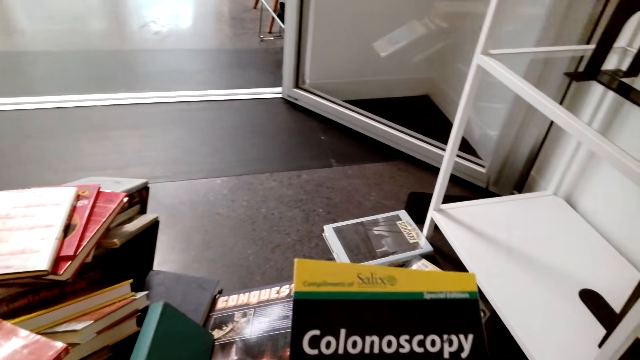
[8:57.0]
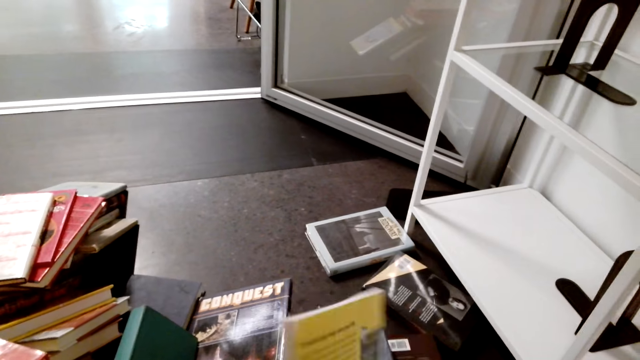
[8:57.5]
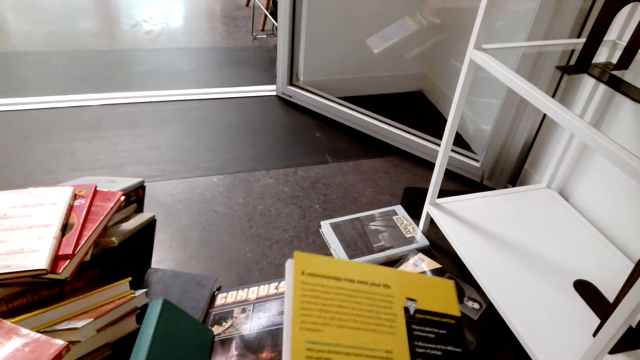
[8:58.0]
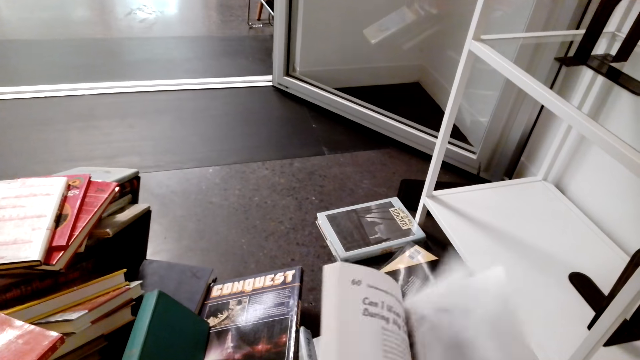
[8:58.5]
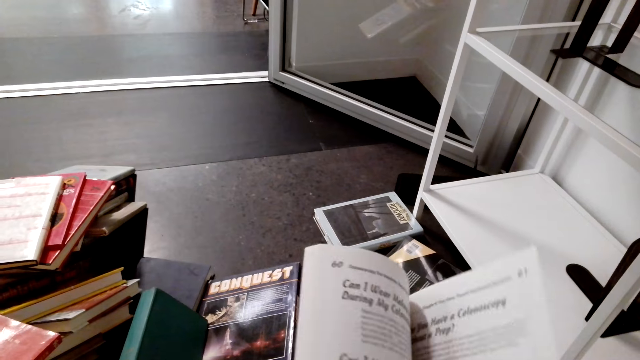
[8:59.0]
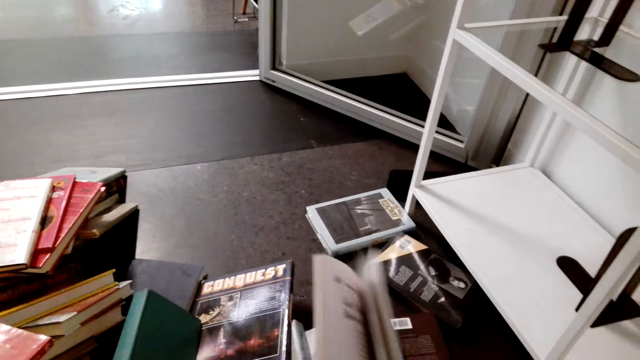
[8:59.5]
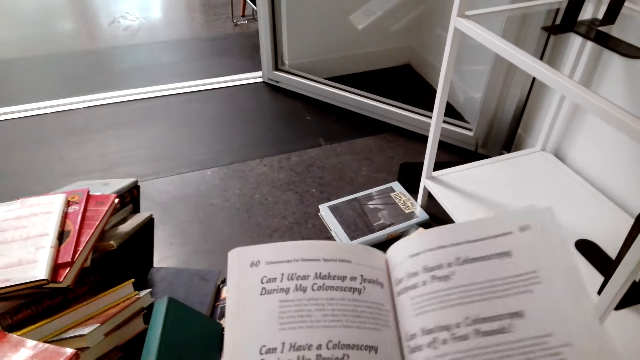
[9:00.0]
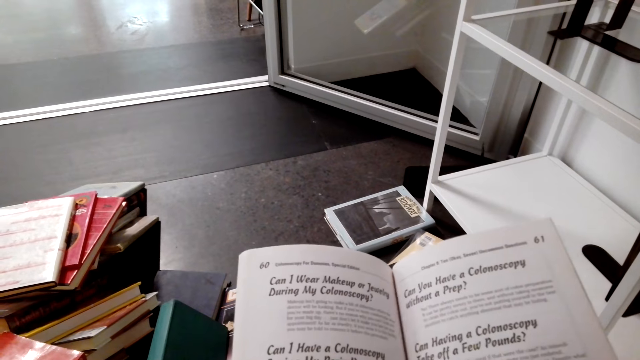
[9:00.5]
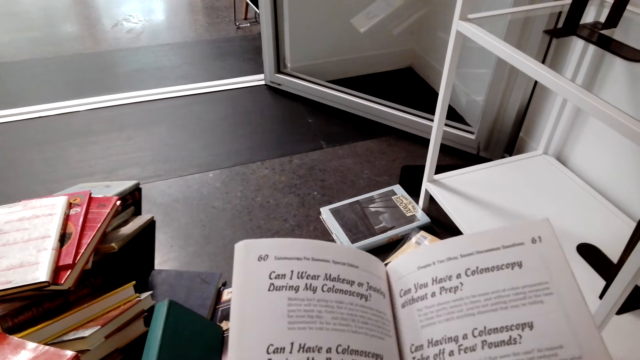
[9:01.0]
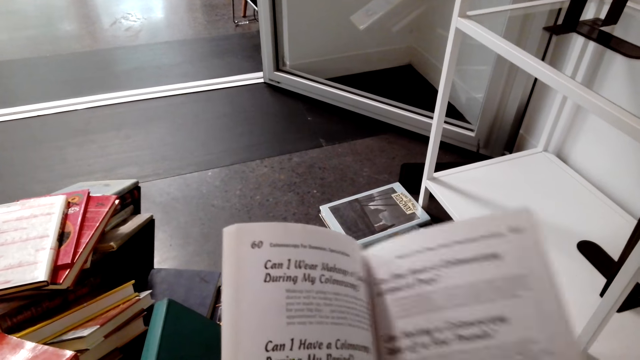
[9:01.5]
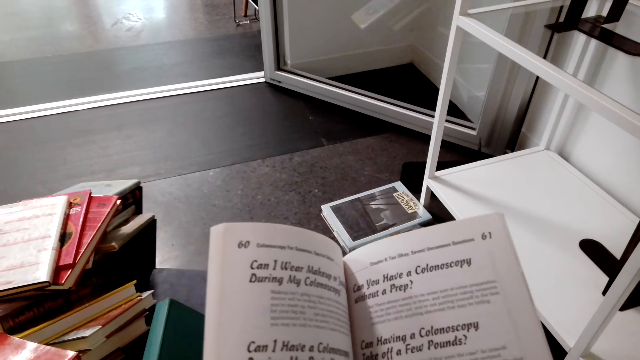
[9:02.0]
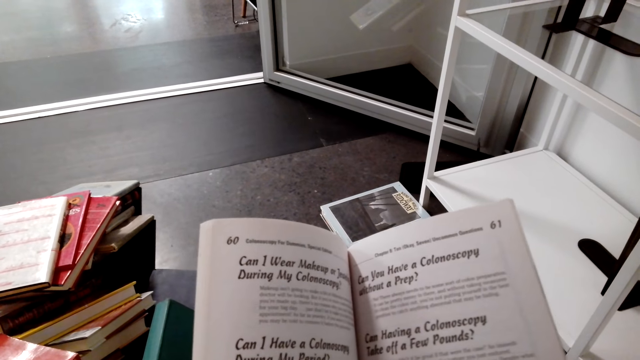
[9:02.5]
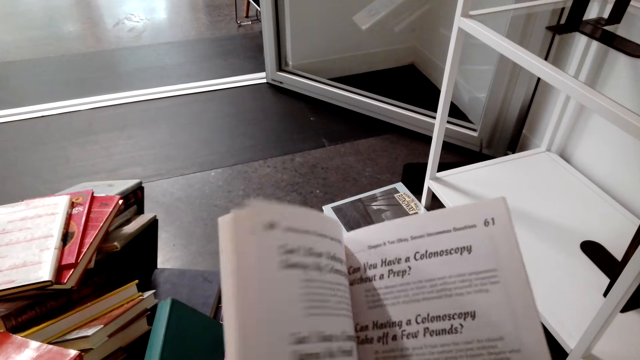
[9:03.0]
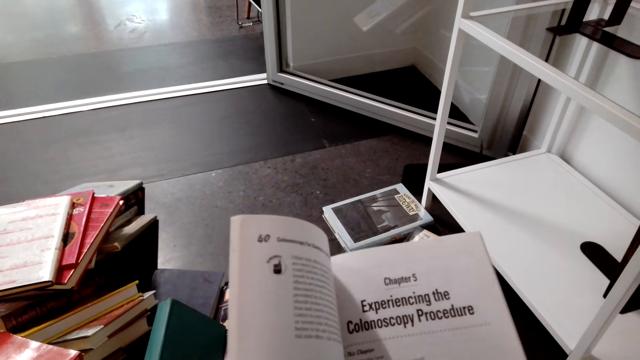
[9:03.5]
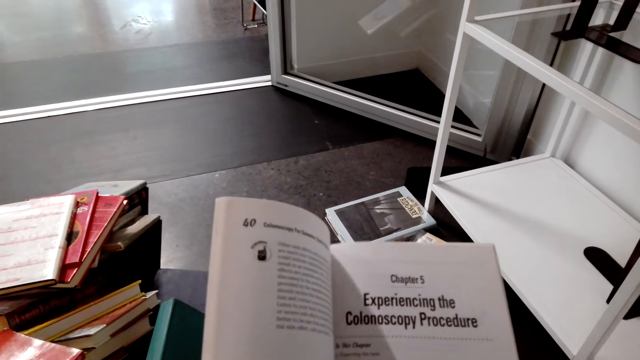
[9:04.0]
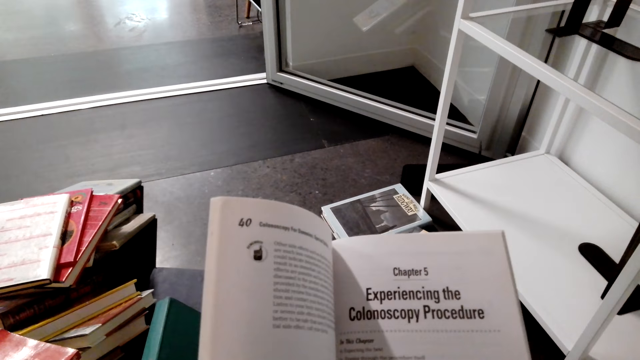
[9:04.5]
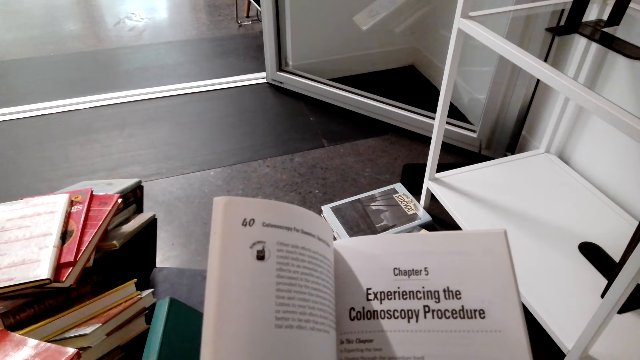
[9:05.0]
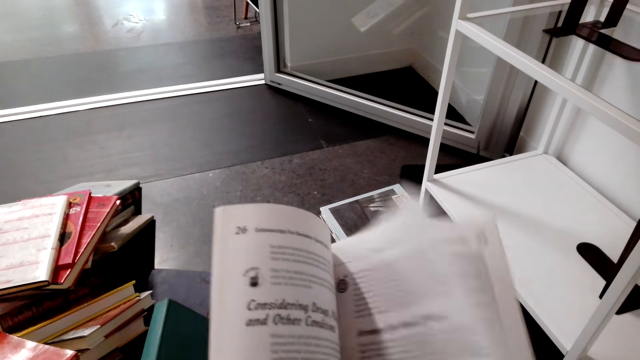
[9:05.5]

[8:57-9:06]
The camera wearer holds the book with her hands. She turns the book. She opens the story book with her hands. She turns the book page.

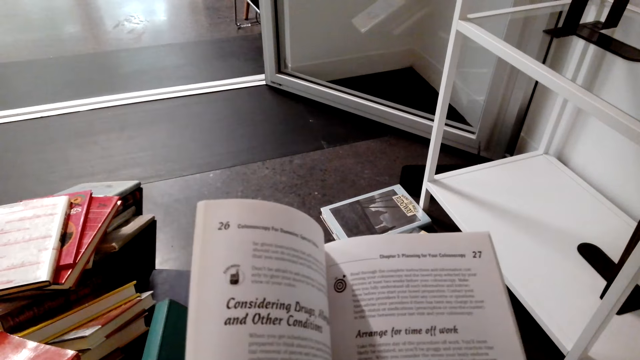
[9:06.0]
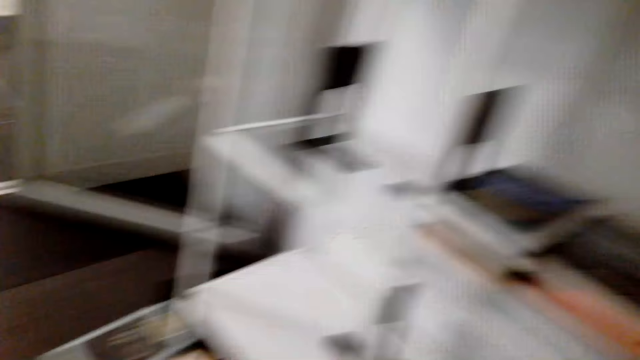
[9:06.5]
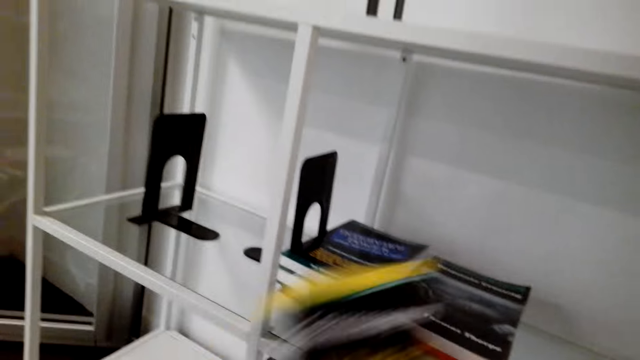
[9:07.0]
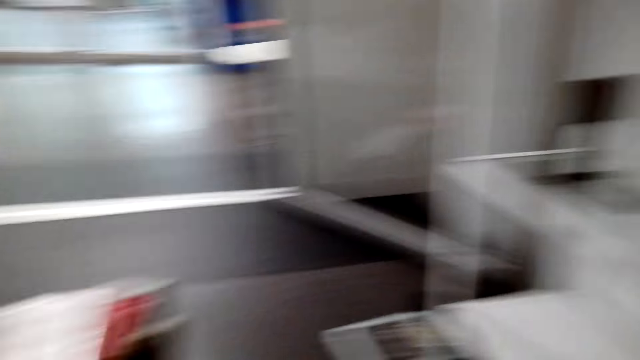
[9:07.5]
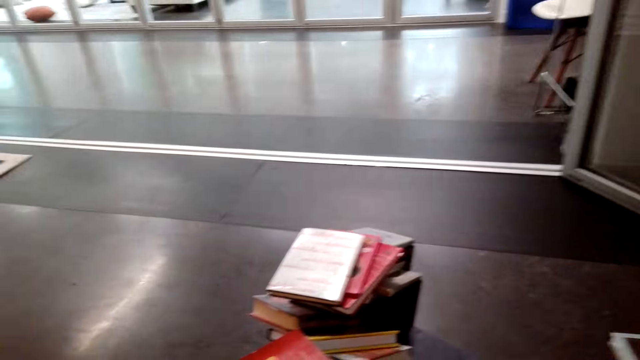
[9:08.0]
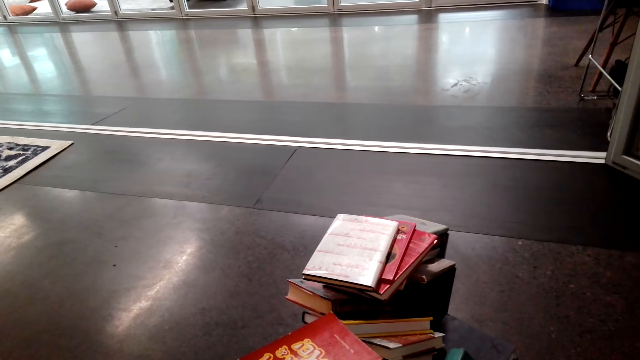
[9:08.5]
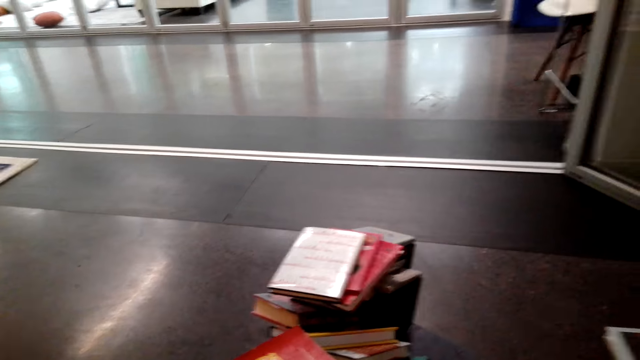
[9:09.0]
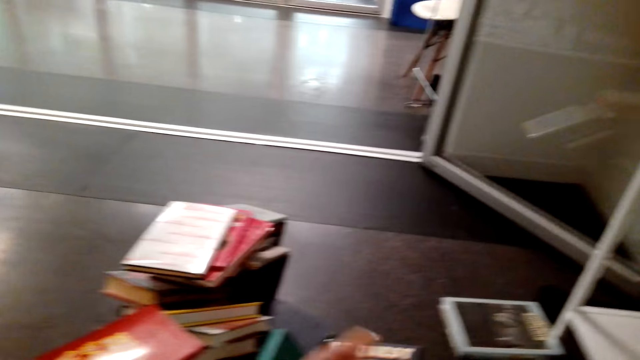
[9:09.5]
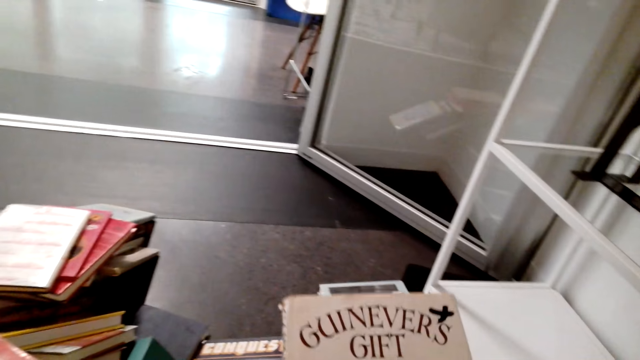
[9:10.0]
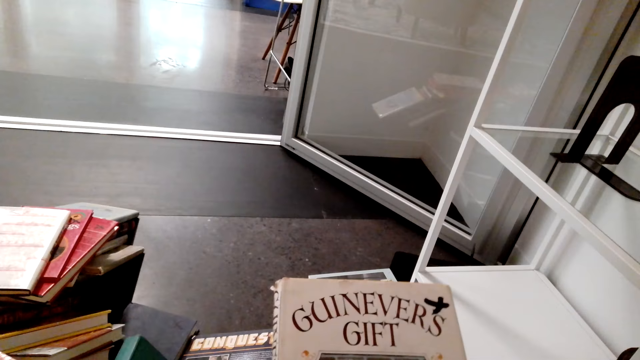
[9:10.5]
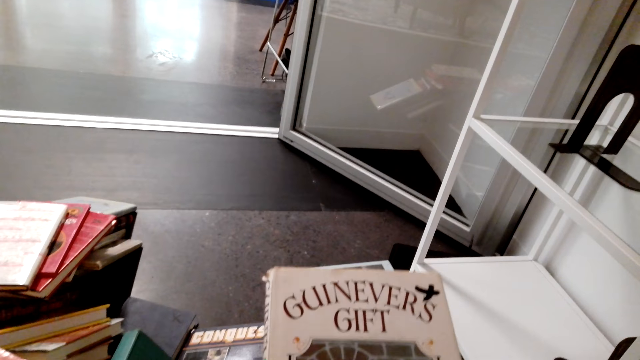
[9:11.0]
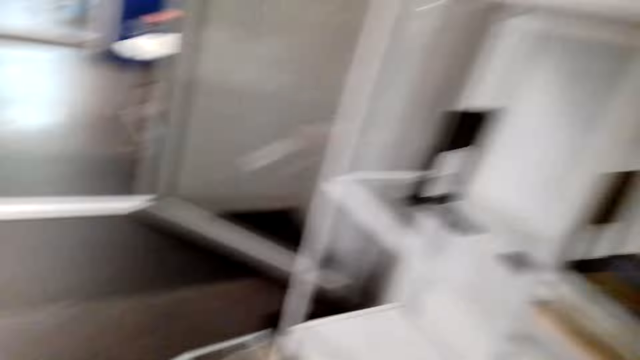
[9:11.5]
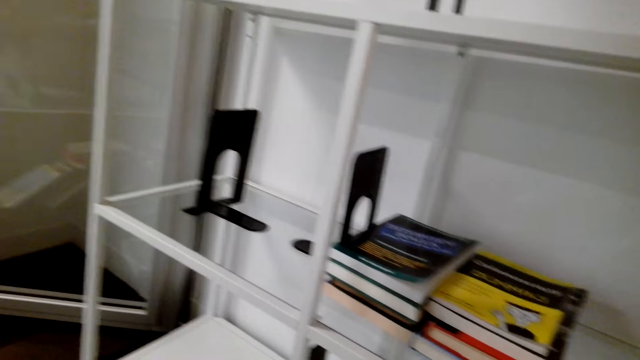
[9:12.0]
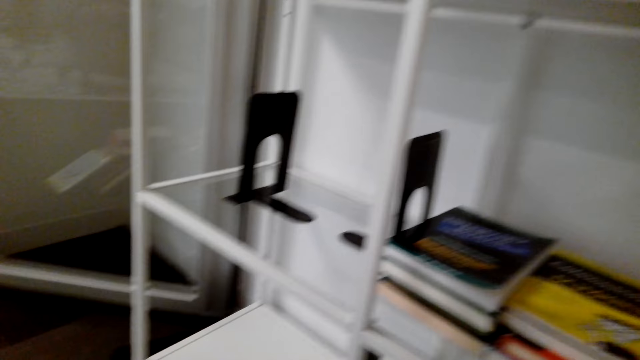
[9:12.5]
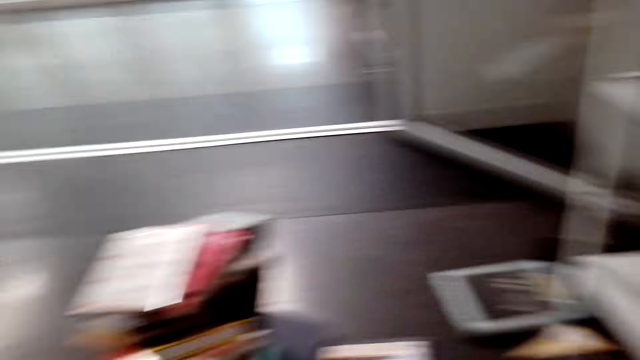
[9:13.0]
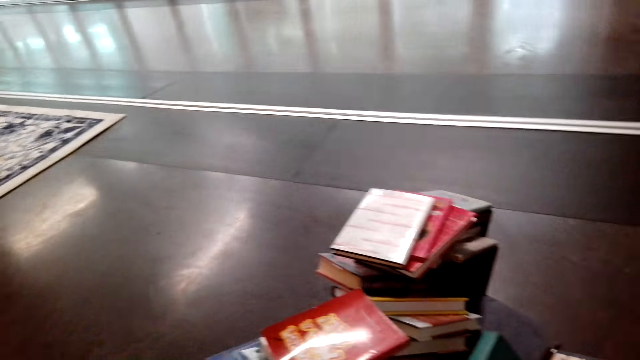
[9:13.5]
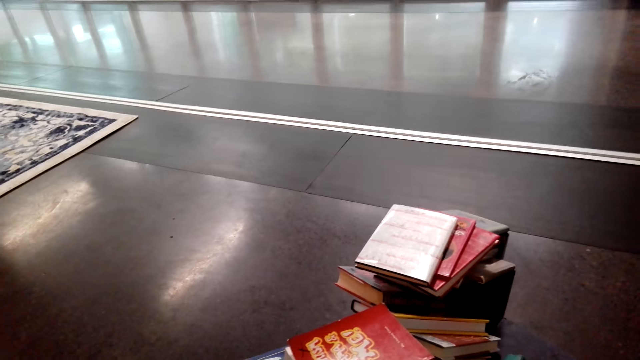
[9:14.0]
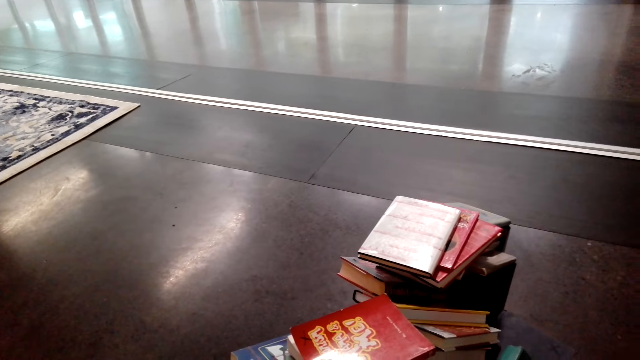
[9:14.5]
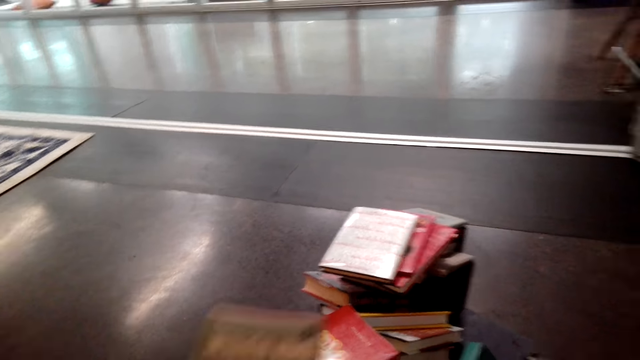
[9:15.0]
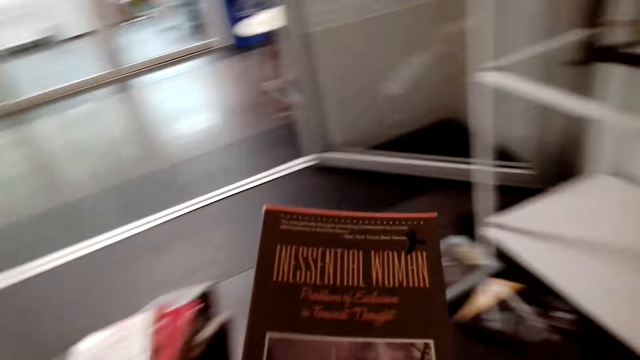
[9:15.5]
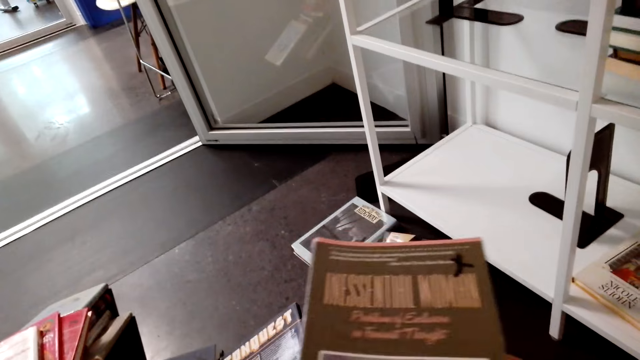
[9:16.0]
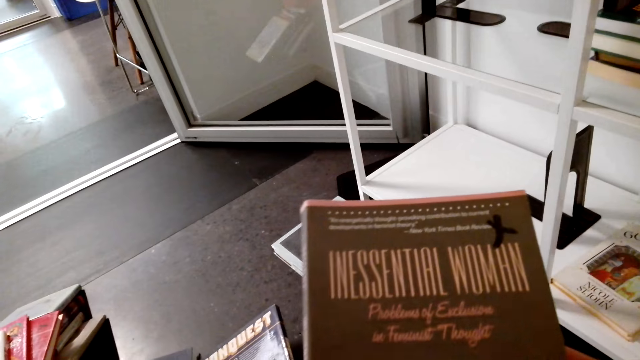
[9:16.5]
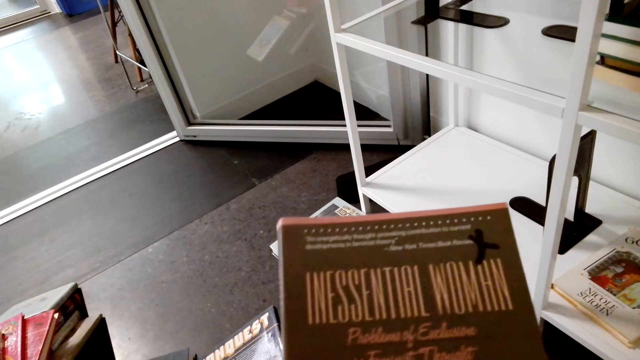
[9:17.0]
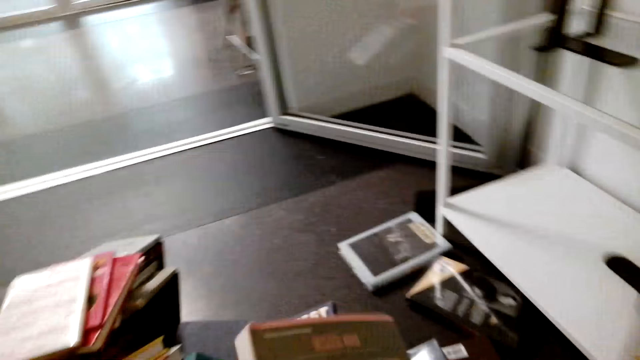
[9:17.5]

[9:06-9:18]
The camera wearer puts the story book in the bookshelf. She stands on the floor. She holds the book with her hands. She takes the books. She stands on the floor. She holds a story book with her hands.
